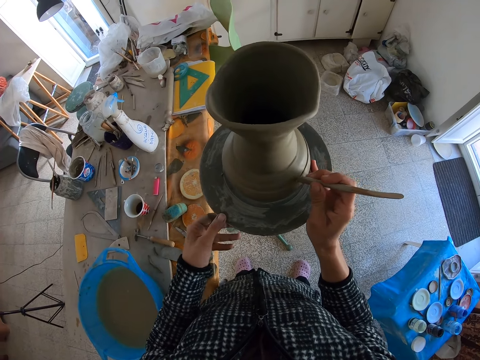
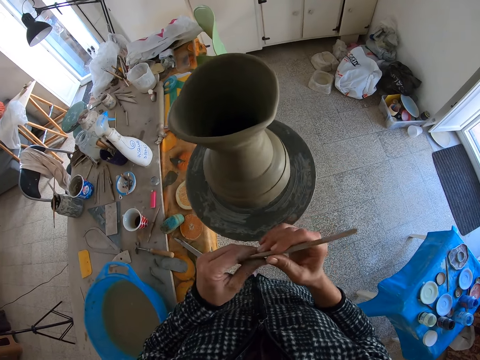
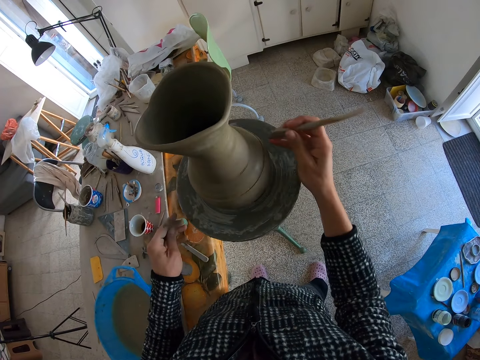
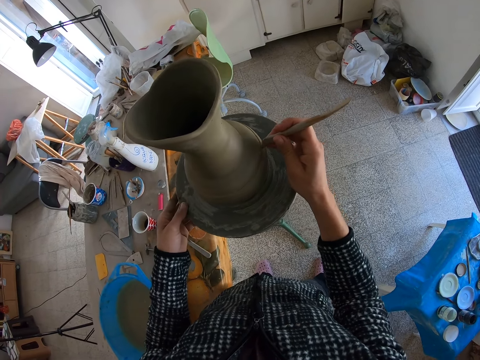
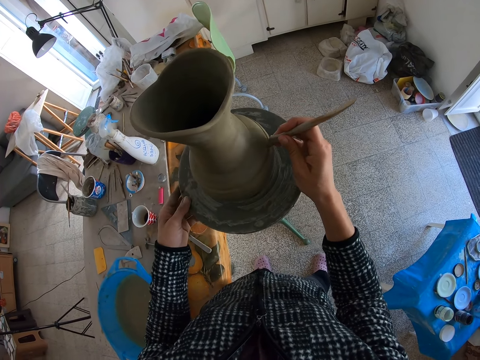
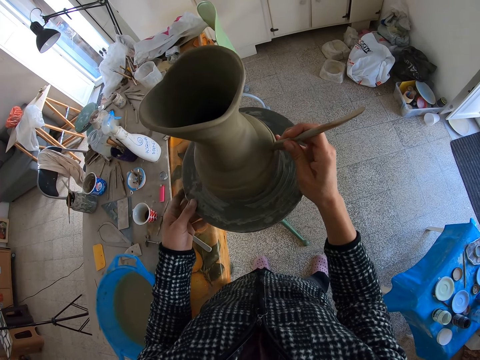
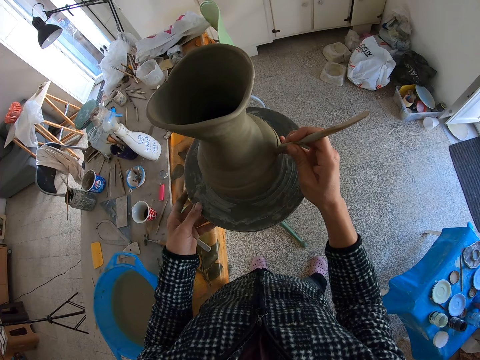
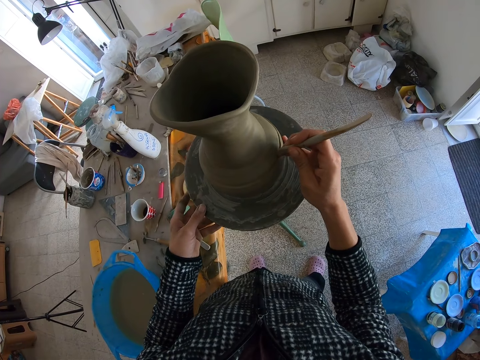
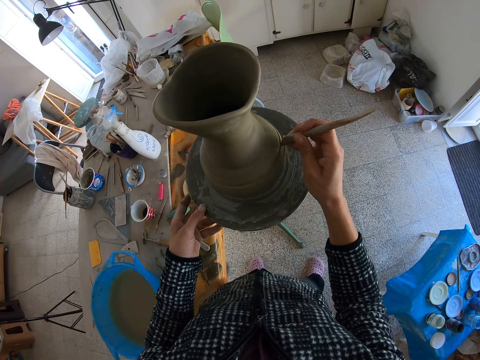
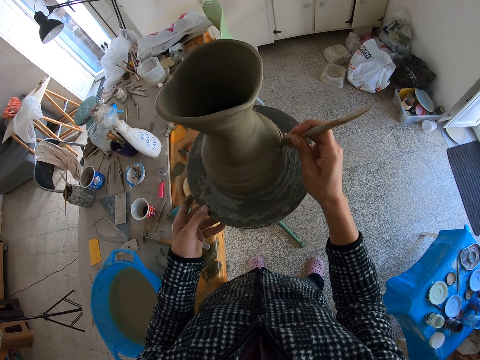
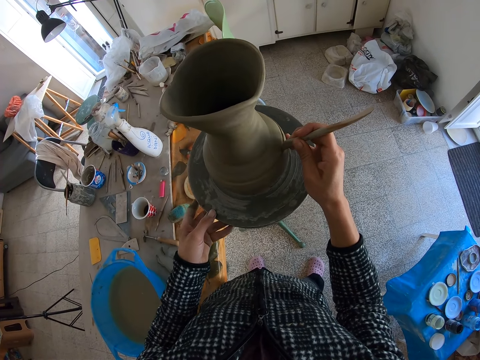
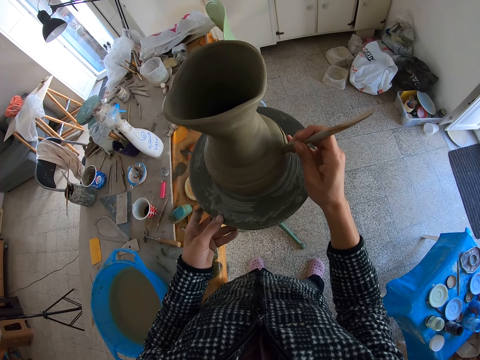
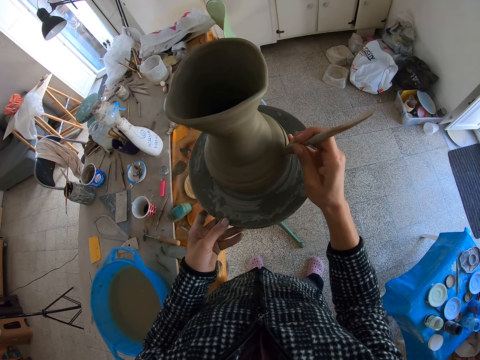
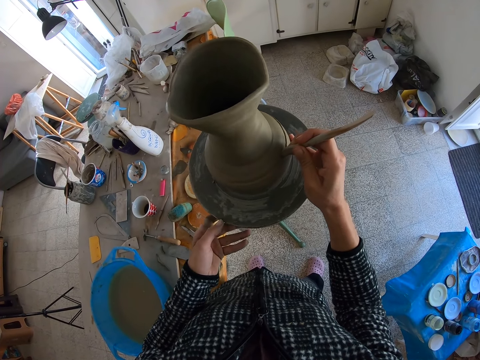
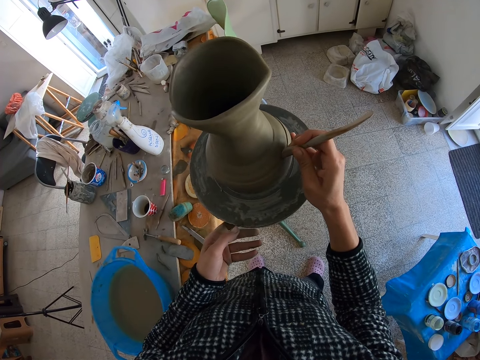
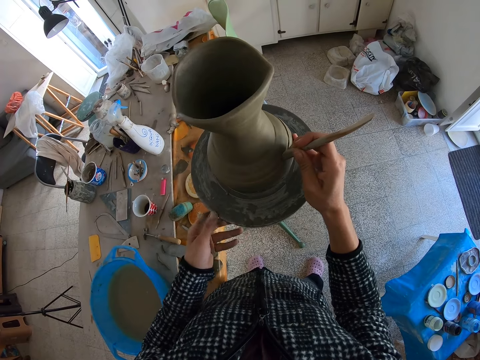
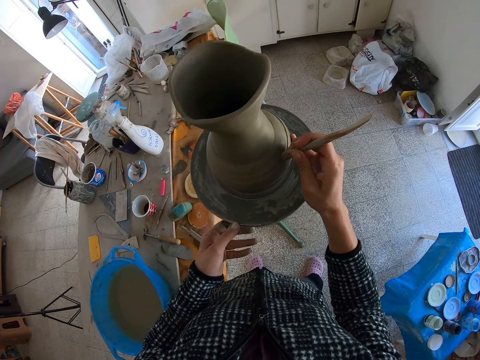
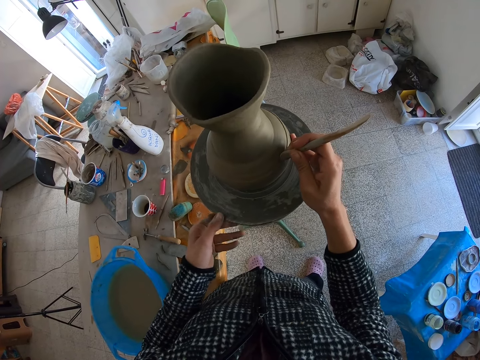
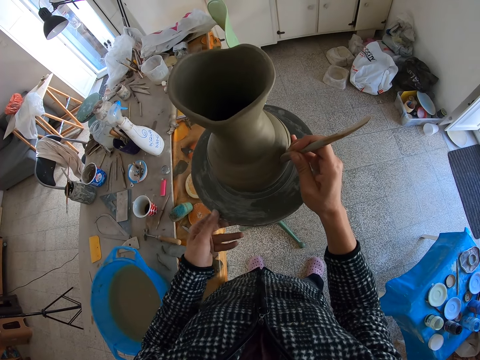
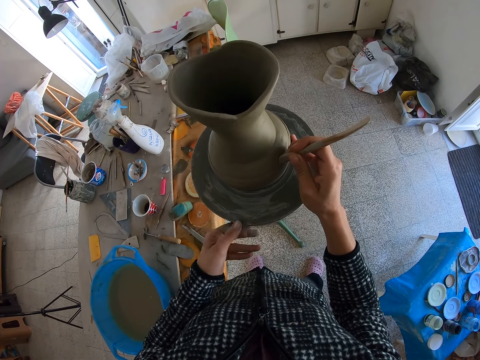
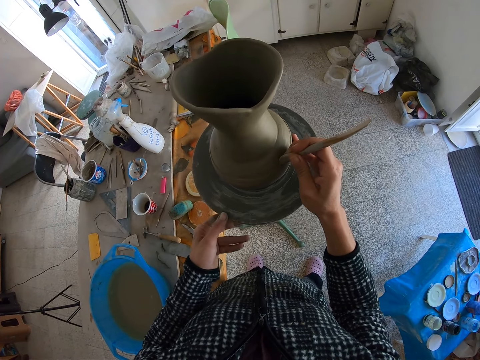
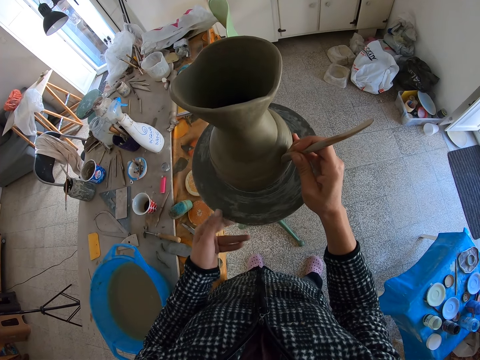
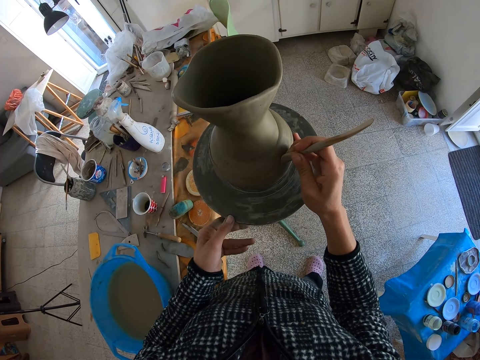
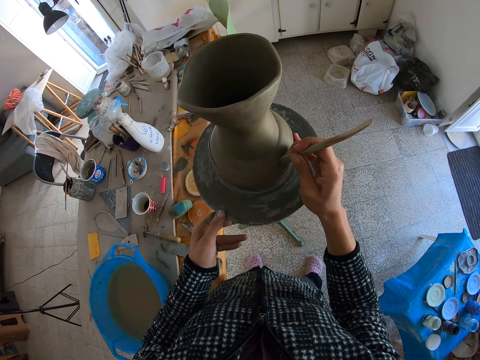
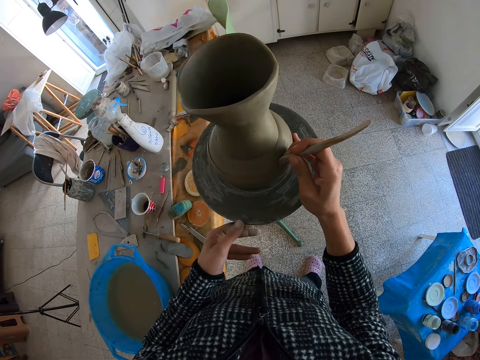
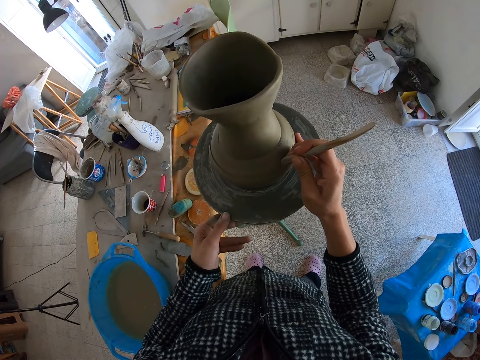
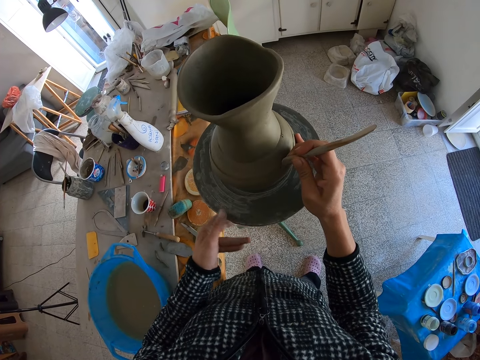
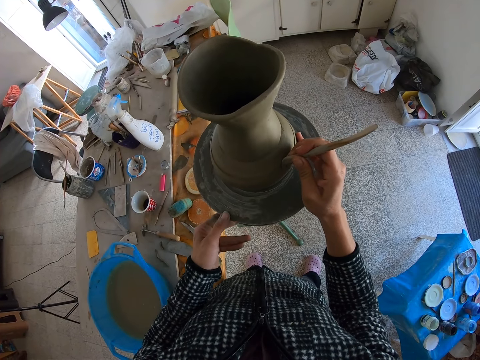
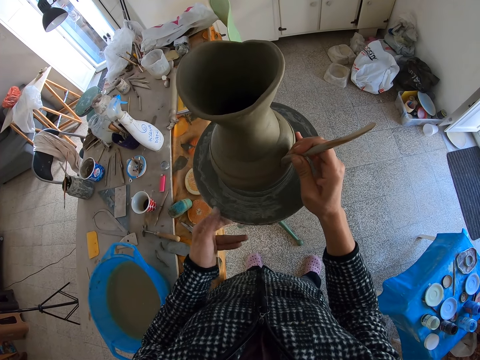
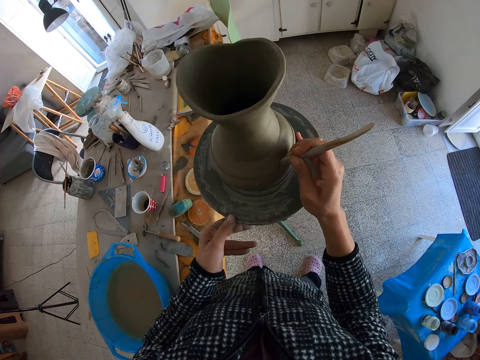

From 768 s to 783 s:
The camera wearer cleans the wooden wedge knife with his left hand. He spins the pottery wheel with his left hand. He shapes the clay pot with the wooden wedge knife in his right hand.

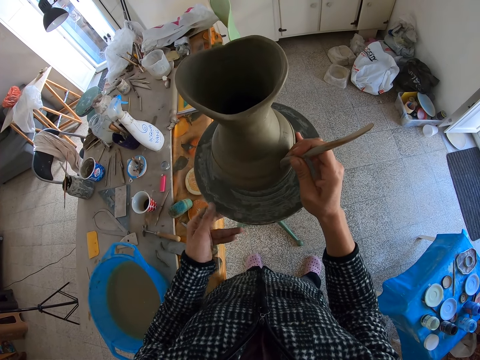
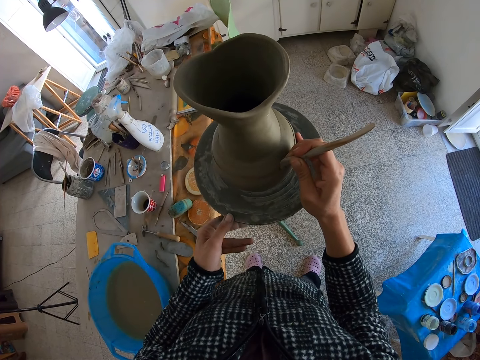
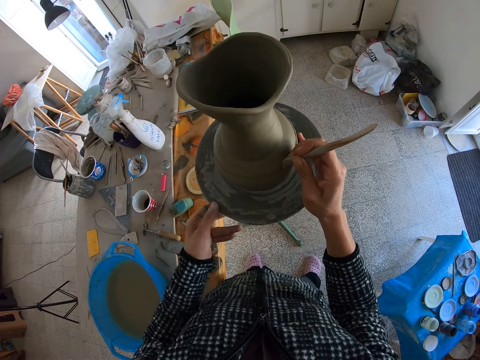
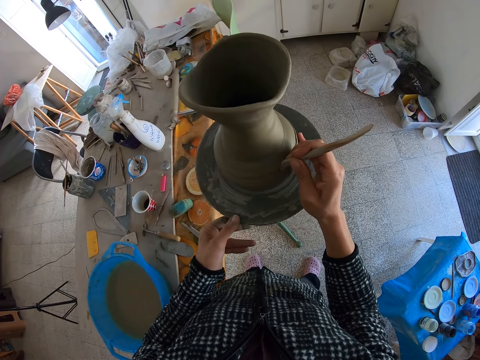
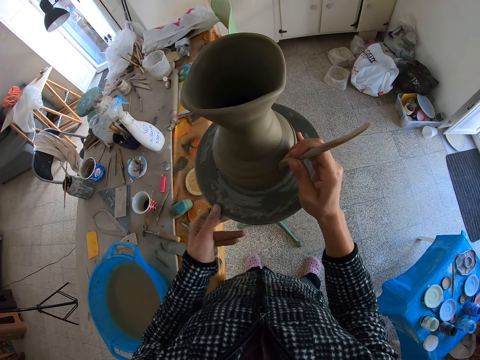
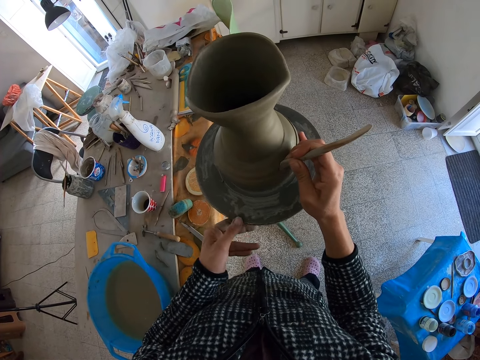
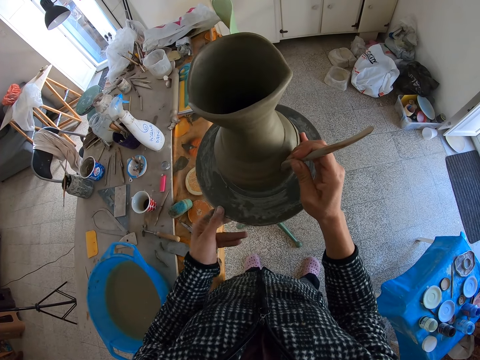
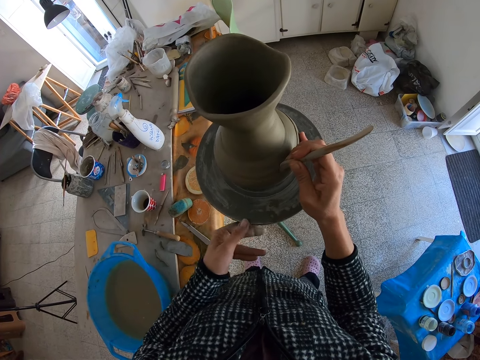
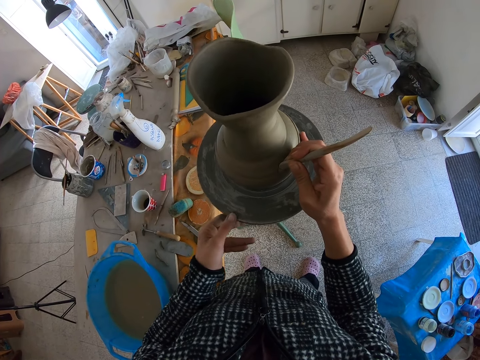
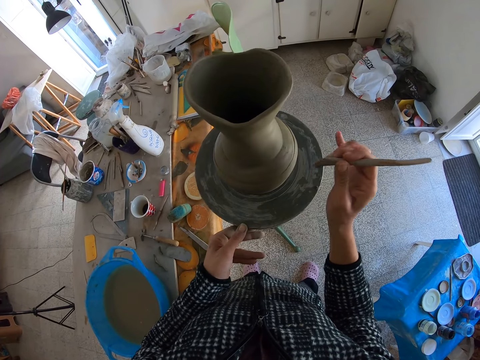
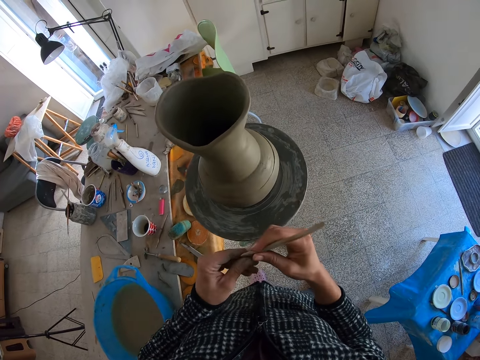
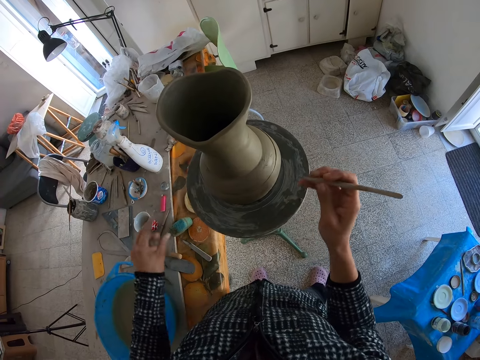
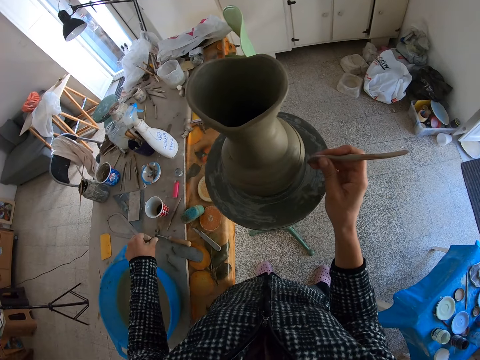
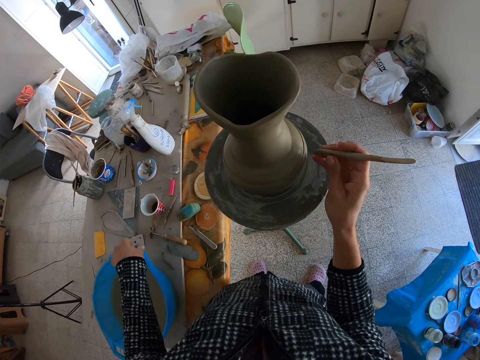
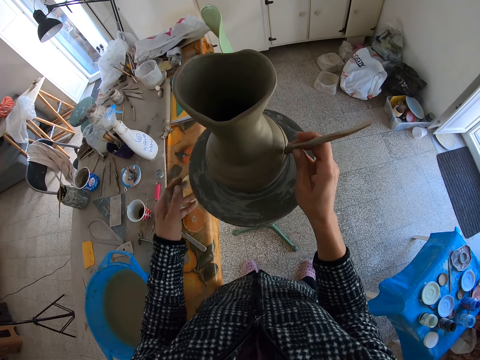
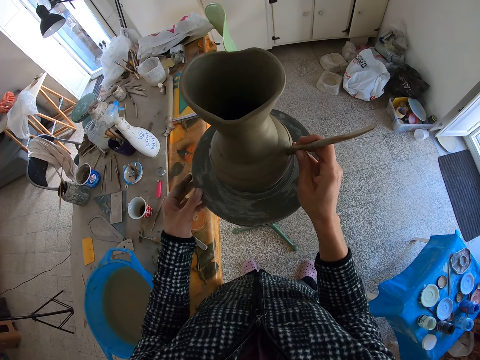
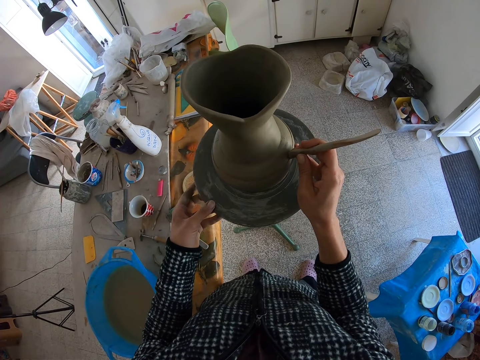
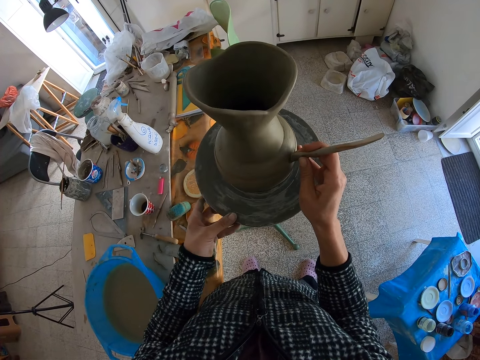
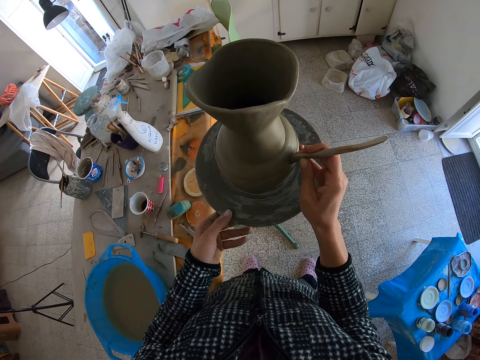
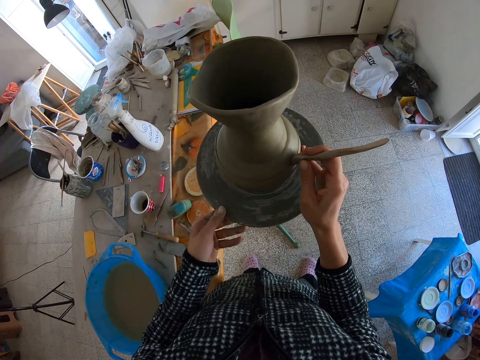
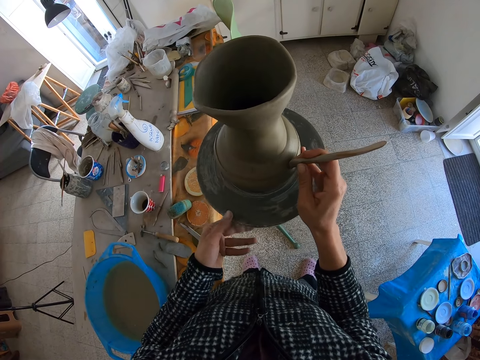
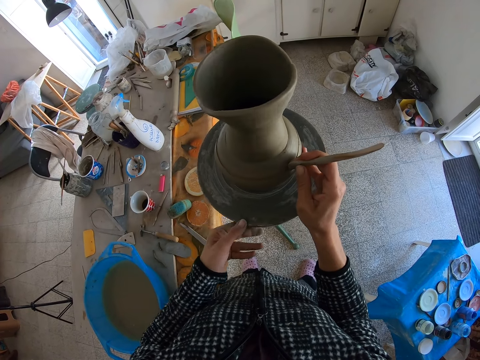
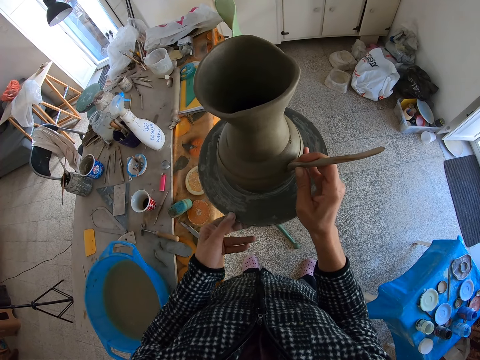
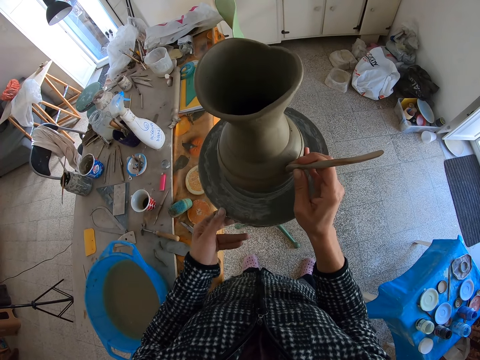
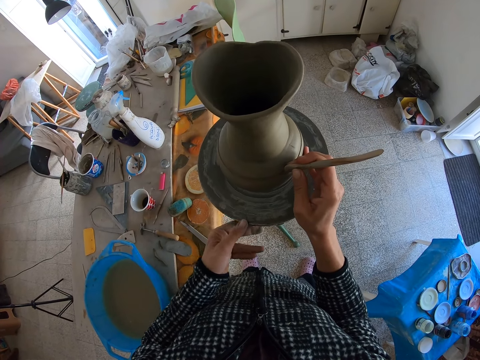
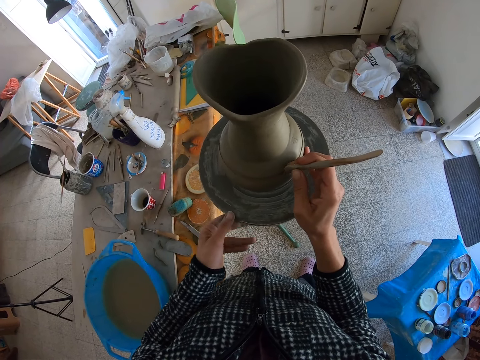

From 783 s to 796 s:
The camera wearer removes clay particles on the sculpture with a hand. He cleans the wooden wedge knife with his left hand. He pours debris in the bowl of water on the table with his left hand. He holds the pottery wheel with his left hand. He draws a pattern on a vase with a sculpture. He spins the pottery wheel with his left hand and shapes the clay pot with the wooden wedge knife in his right hand.
